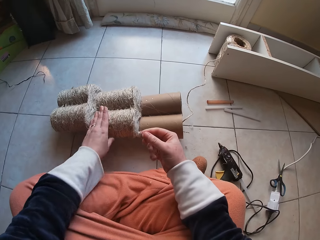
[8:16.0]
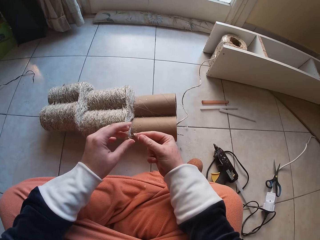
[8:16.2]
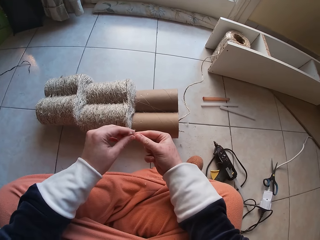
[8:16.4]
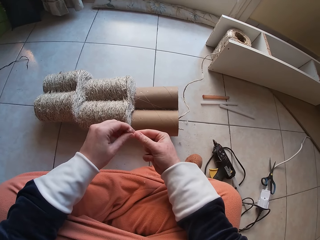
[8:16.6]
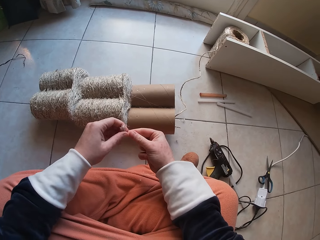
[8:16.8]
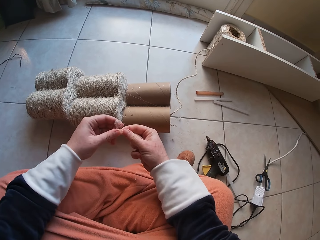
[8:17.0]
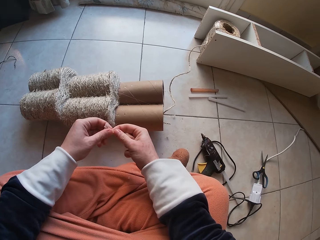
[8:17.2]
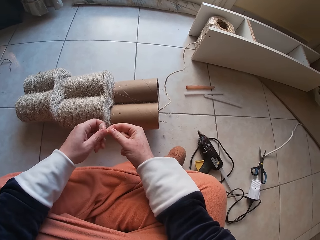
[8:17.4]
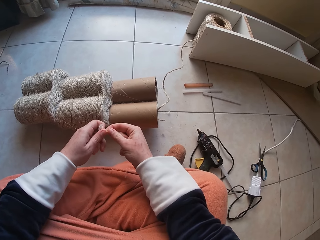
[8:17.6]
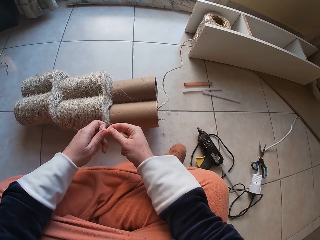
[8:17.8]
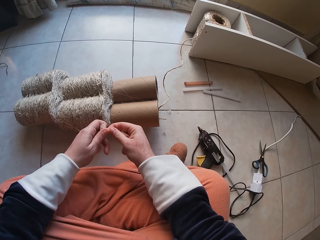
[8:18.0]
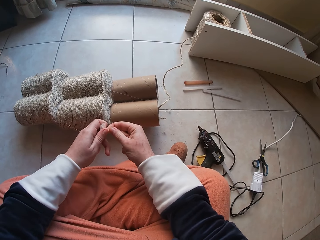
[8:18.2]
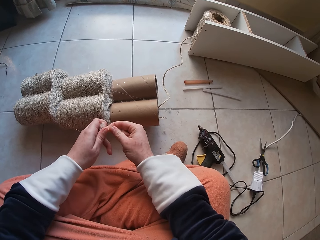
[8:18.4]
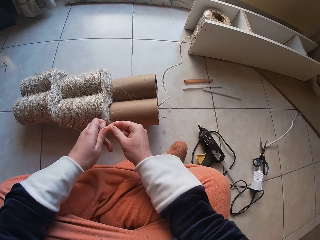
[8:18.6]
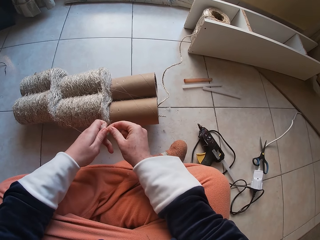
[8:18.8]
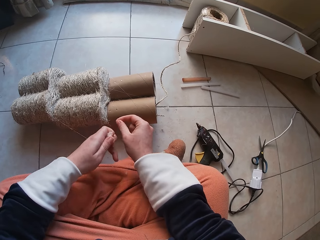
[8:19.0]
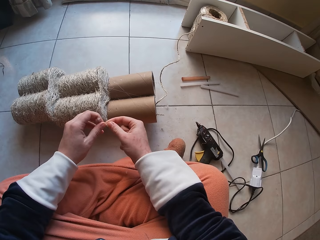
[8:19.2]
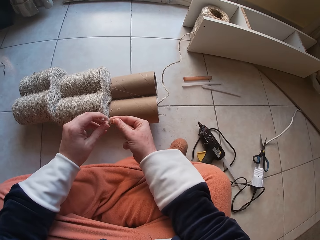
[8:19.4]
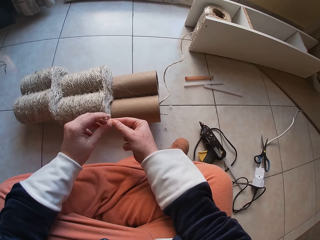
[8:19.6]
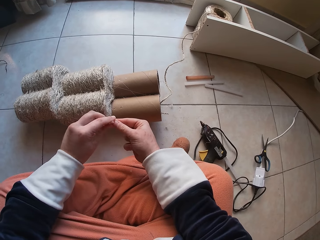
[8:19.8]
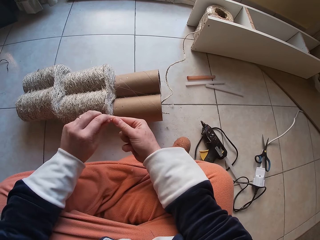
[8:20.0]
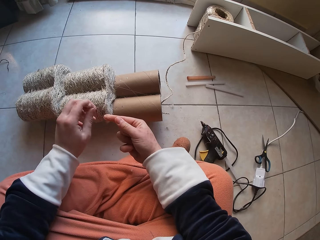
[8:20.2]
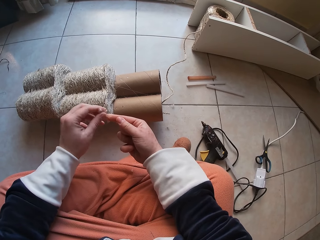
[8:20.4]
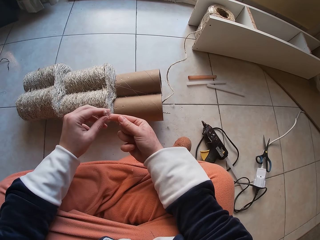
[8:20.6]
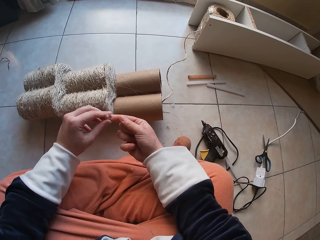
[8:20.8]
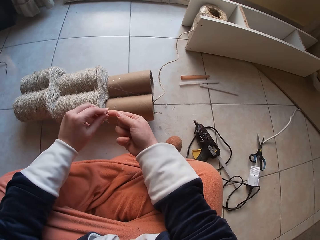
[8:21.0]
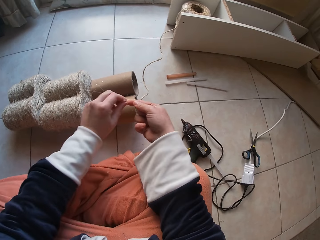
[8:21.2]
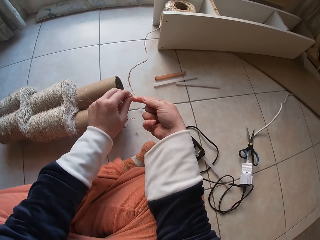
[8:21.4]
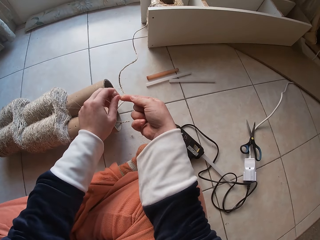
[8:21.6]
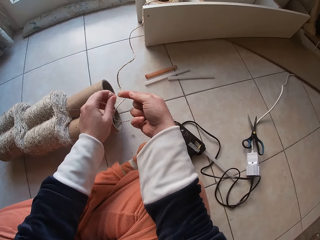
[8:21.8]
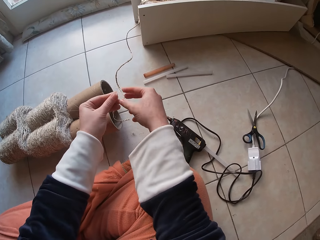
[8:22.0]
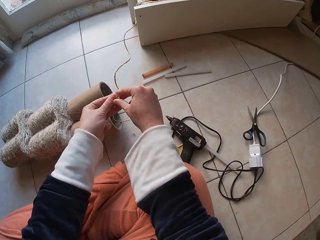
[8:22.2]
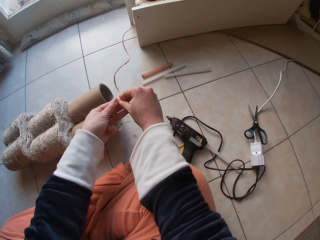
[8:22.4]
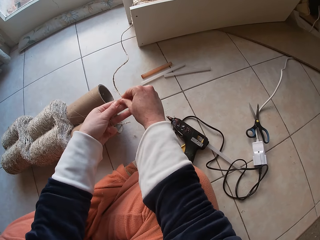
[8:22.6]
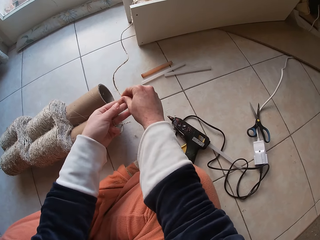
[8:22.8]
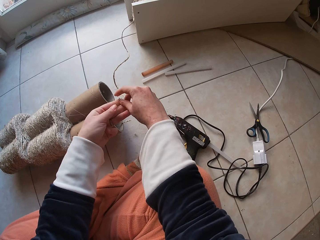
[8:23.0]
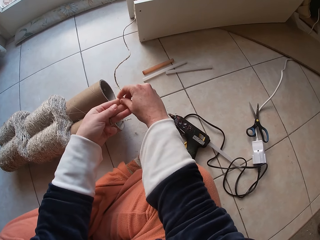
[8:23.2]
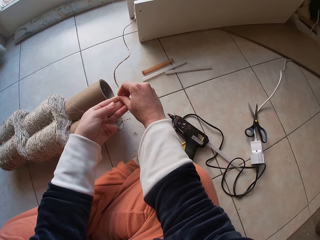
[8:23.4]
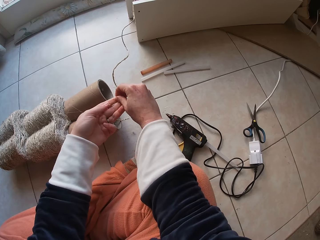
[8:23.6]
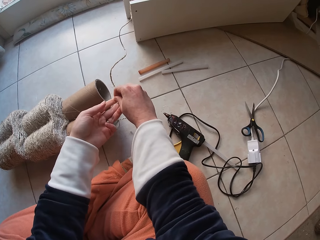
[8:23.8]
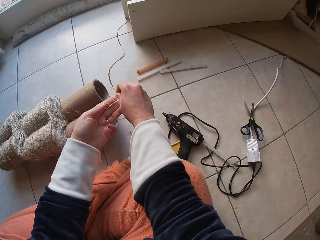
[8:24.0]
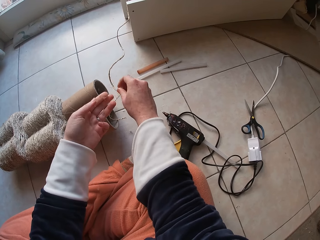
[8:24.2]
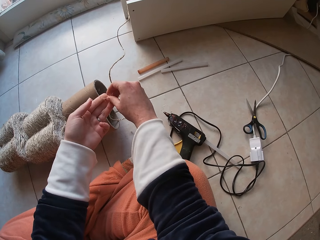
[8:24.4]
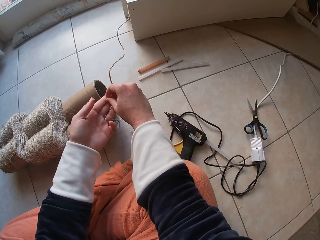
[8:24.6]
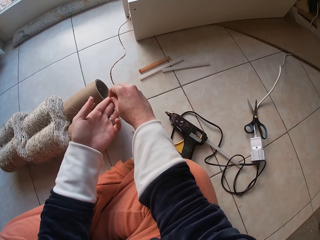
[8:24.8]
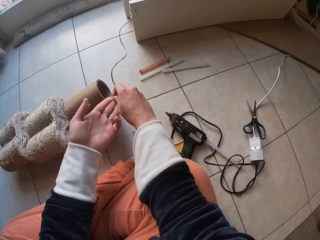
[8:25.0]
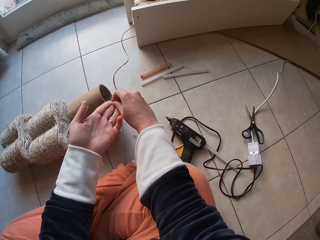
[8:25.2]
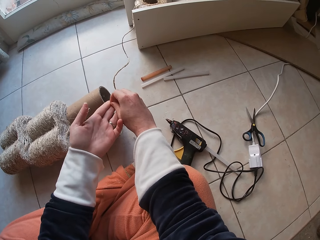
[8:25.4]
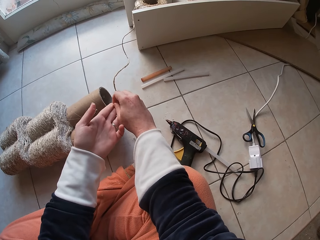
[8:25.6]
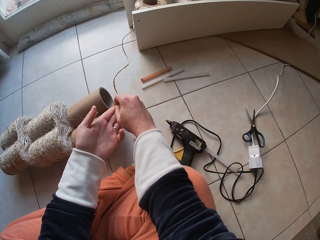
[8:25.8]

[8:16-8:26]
The camera wearer adjusts the grass rope on the cardboard tube with her left hand. She removes the glue in her fingers with both hands.

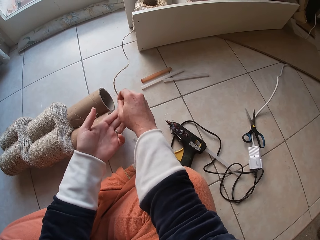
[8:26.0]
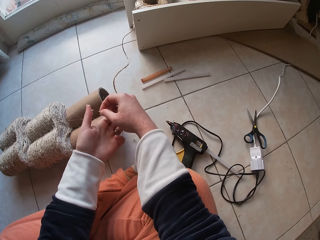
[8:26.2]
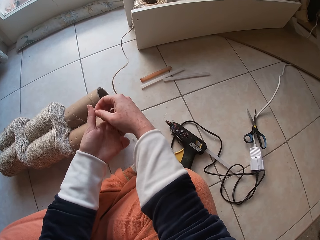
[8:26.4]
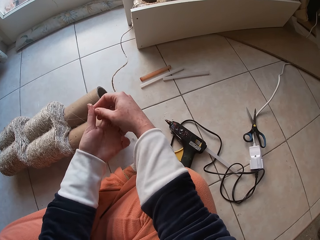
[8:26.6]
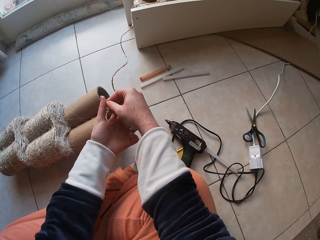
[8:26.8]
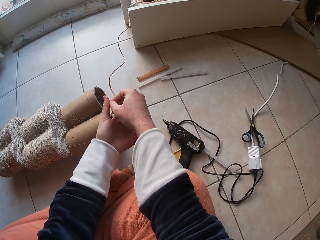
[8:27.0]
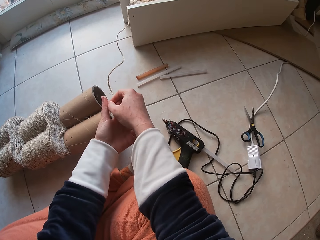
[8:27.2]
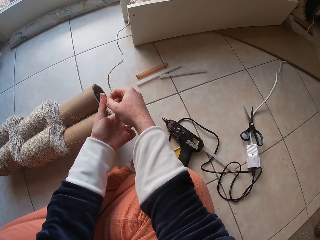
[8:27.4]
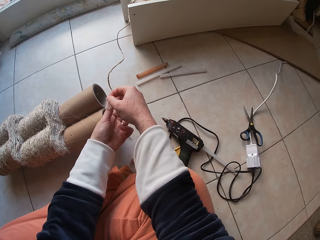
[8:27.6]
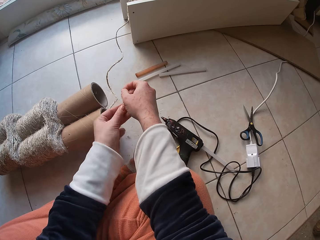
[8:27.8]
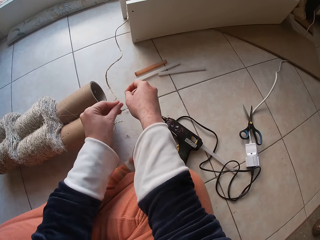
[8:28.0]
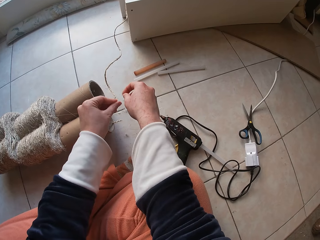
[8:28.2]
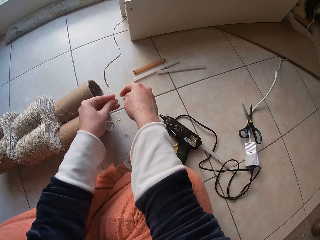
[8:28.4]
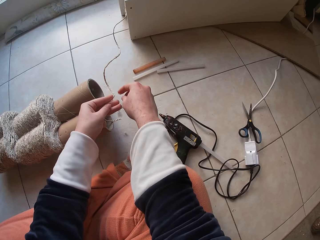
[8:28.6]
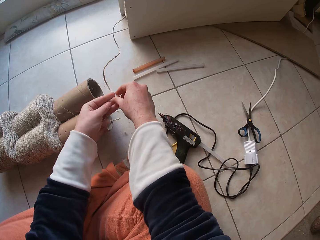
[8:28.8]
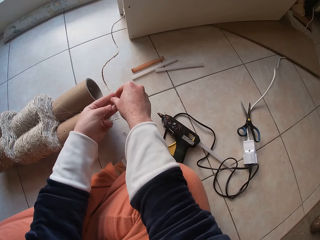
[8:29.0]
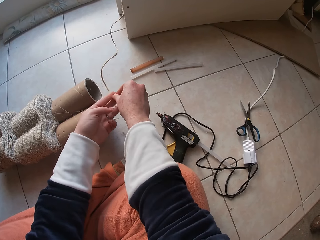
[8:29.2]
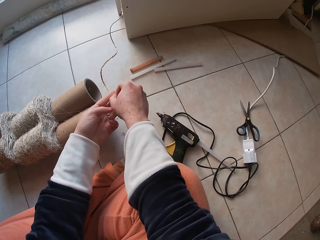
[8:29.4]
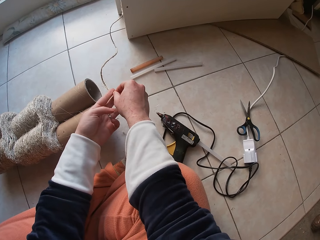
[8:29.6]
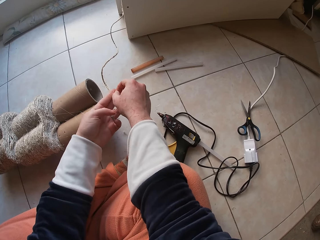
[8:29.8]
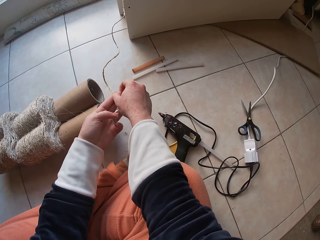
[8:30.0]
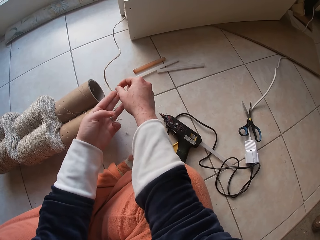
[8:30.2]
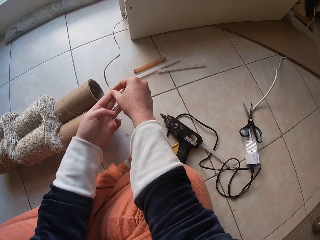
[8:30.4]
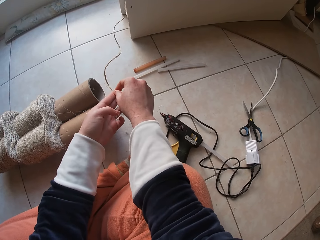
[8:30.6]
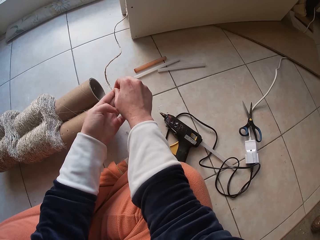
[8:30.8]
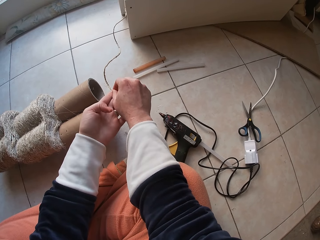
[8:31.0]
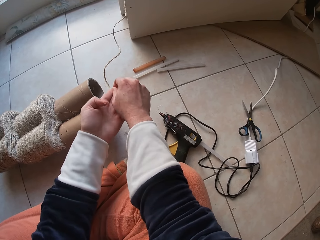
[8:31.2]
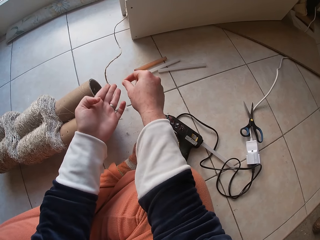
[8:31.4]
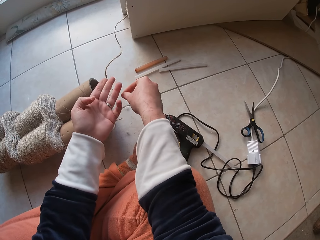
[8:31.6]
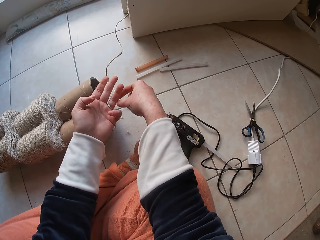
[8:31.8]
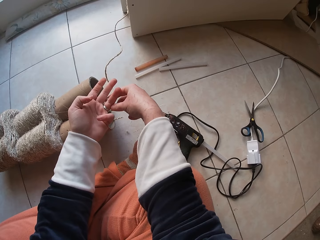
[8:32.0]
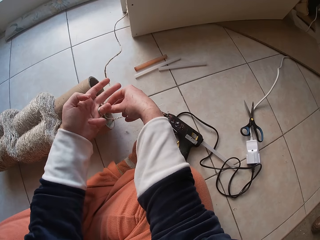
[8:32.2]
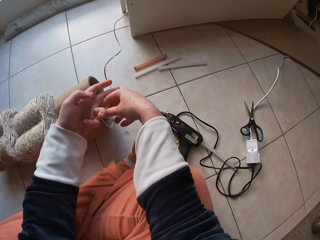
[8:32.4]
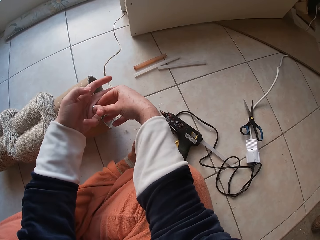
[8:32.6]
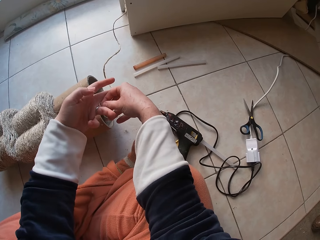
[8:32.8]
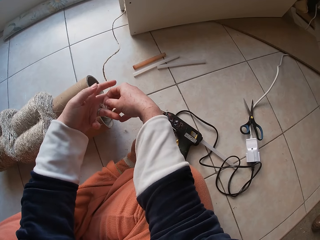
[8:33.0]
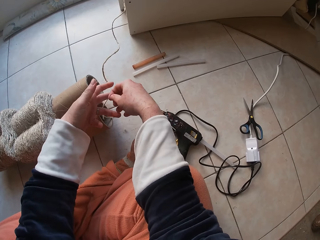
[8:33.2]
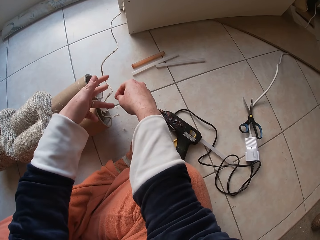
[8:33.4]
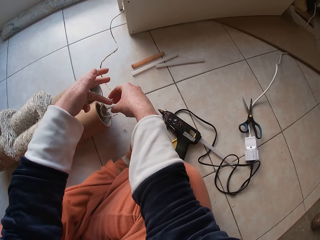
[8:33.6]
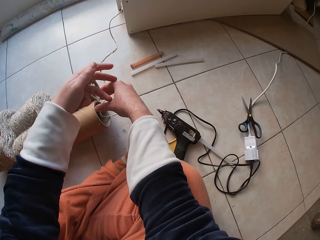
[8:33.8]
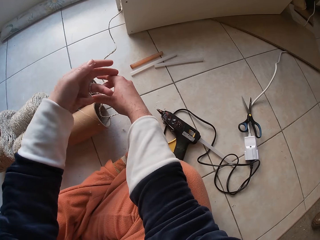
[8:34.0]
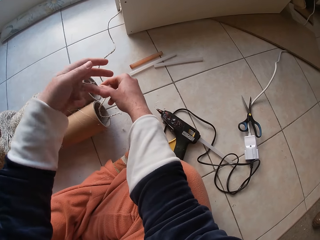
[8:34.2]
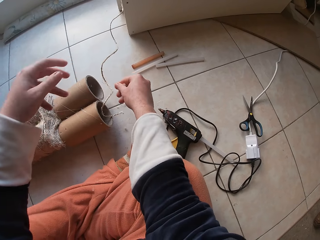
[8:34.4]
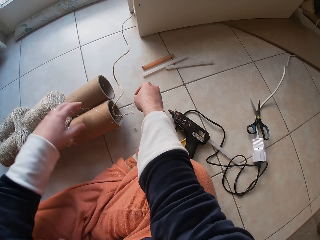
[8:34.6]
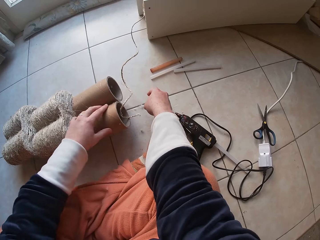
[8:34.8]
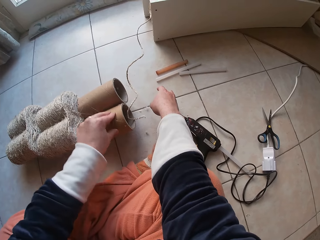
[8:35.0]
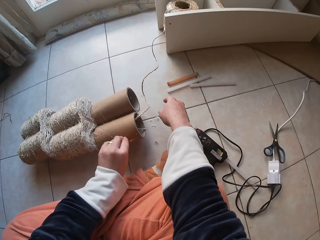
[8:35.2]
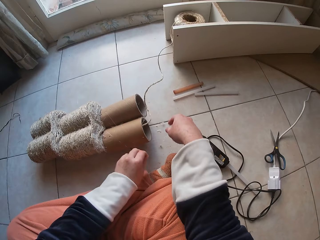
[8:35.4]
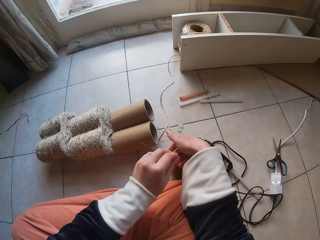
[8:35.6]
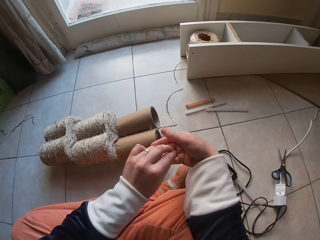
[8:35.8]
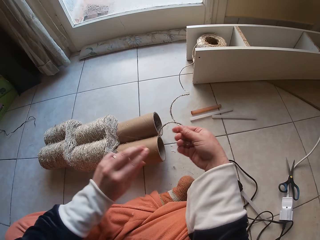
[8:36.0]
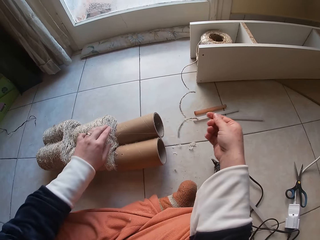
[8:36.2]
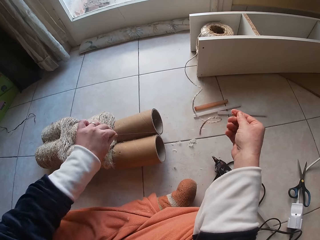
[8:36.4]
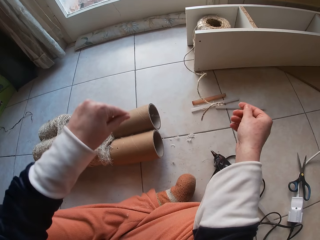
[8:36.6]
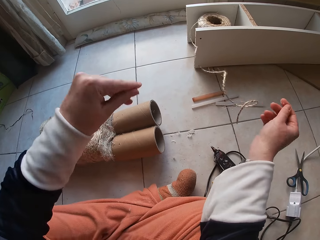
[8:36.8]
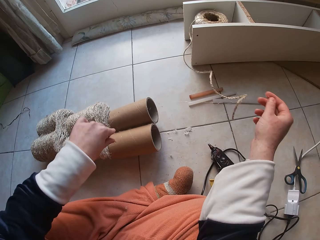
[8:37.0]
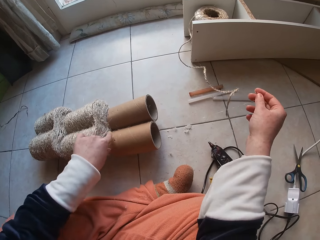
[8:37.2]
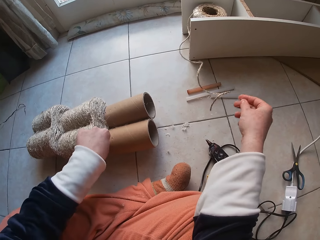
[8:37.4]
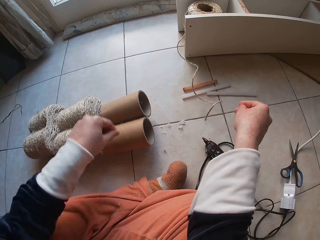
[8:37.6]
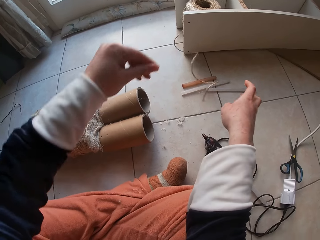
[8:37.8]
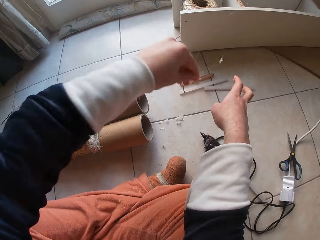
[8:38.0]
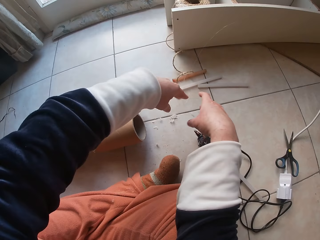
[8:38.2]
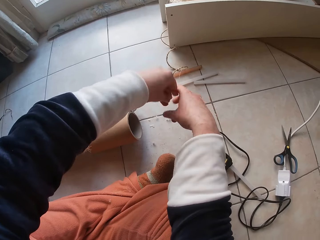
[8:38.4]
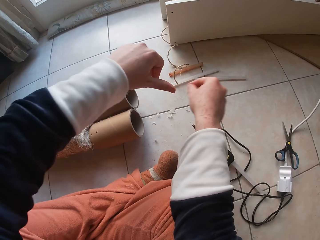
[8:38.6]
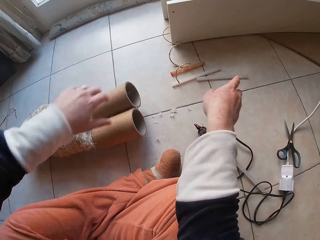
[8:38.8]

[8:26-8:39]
The camera wearer drops the glue in her right hand on the floor. She removes the glue in her left fingers with her right hand. She removes the glue on the grass rope on the cardboard tube with both hands.
